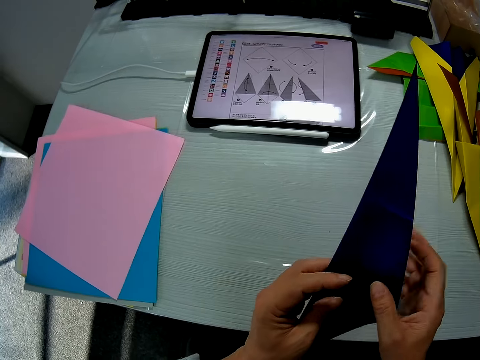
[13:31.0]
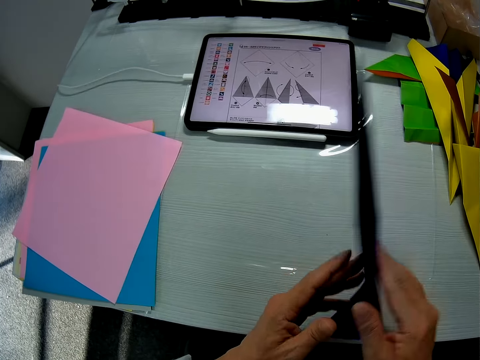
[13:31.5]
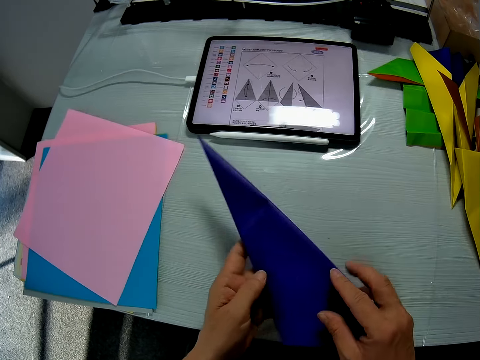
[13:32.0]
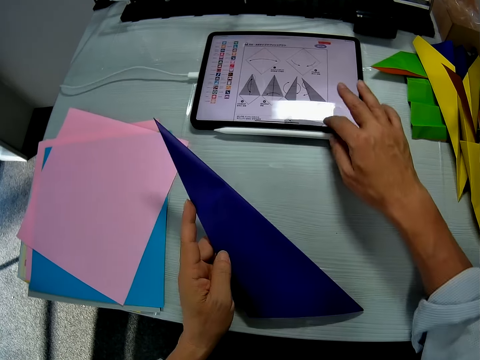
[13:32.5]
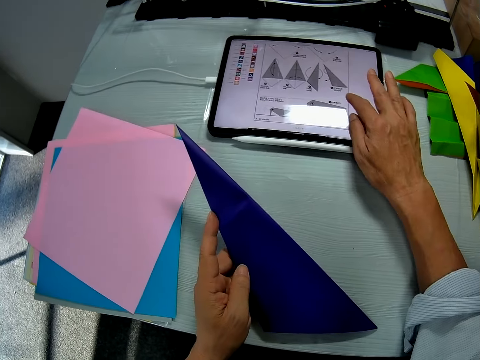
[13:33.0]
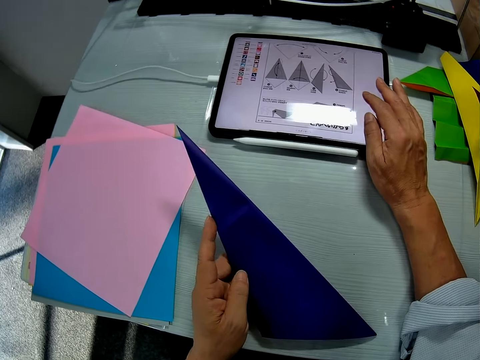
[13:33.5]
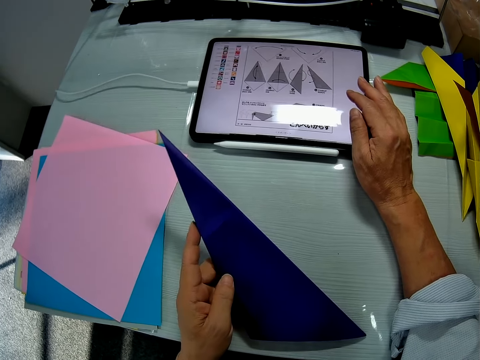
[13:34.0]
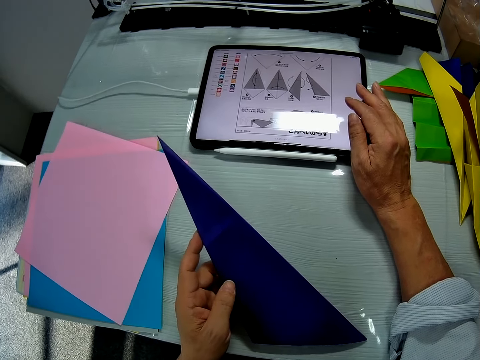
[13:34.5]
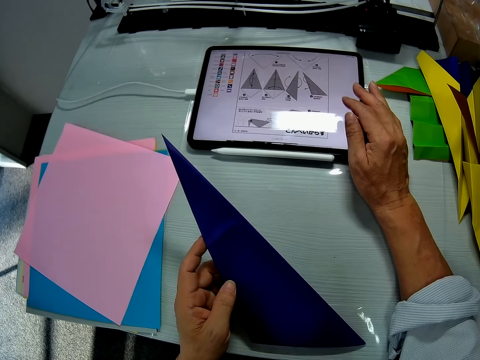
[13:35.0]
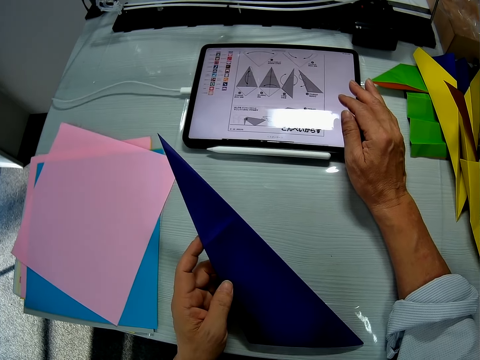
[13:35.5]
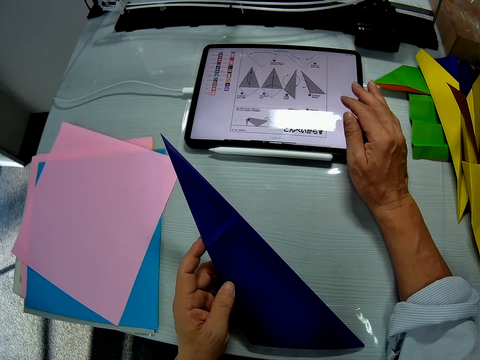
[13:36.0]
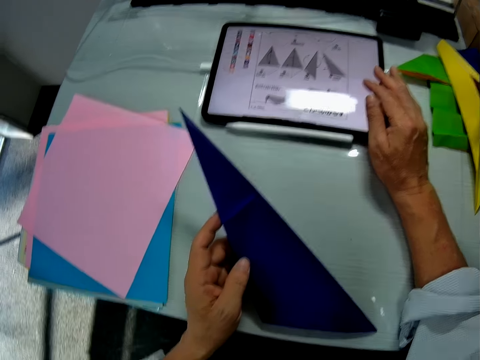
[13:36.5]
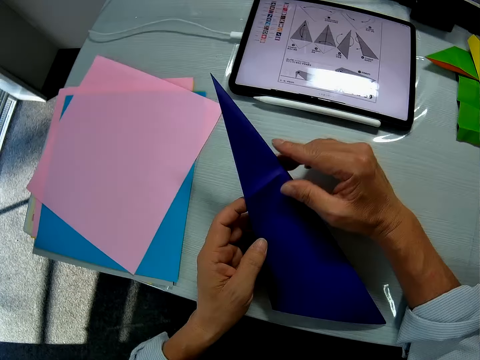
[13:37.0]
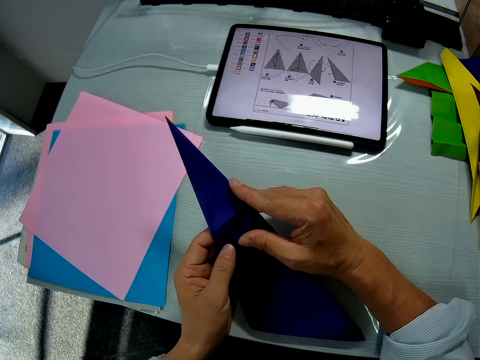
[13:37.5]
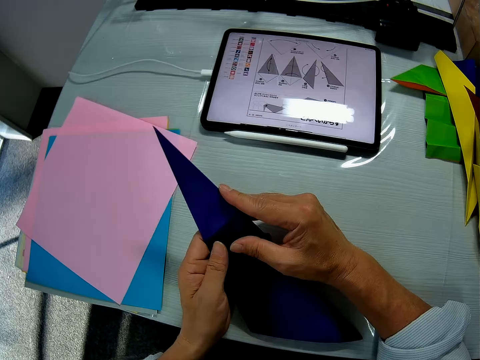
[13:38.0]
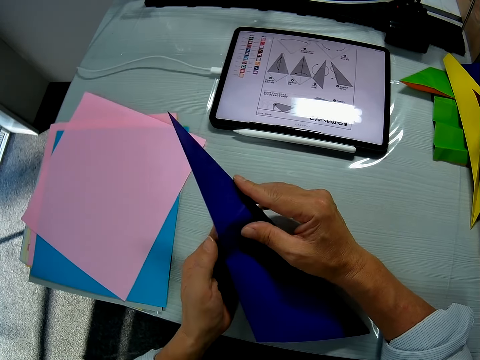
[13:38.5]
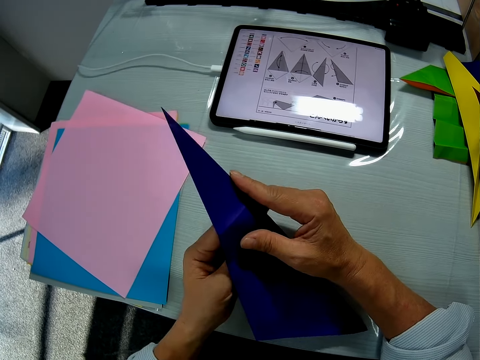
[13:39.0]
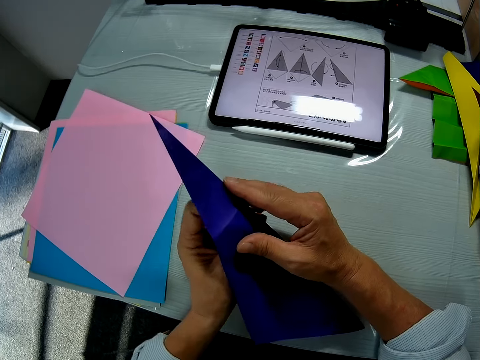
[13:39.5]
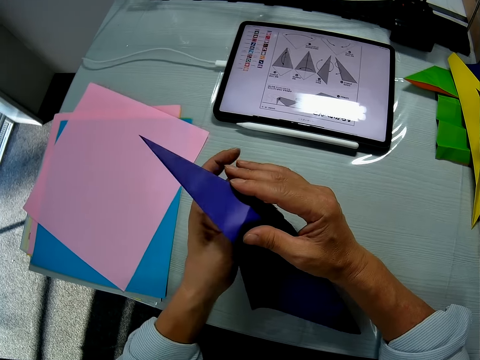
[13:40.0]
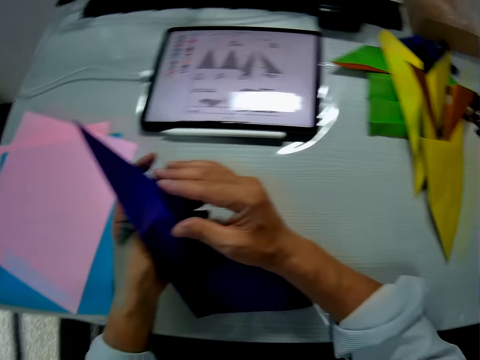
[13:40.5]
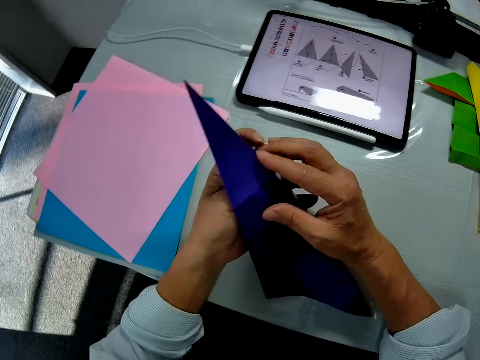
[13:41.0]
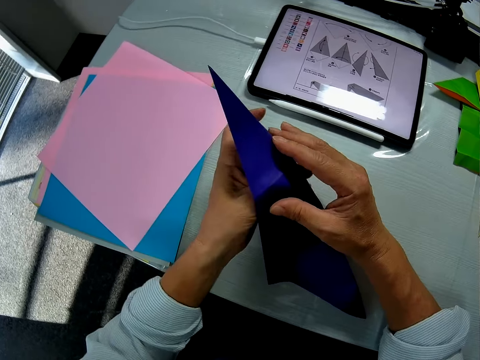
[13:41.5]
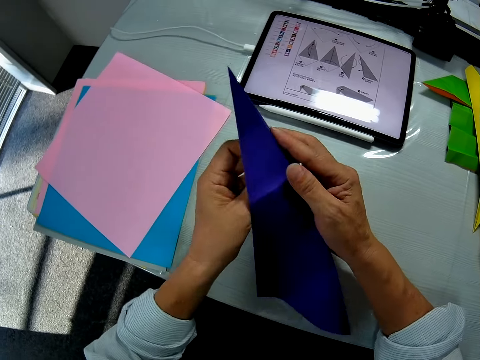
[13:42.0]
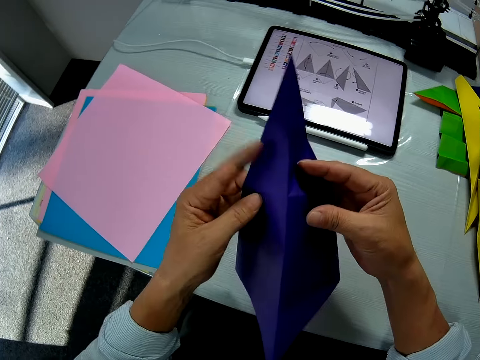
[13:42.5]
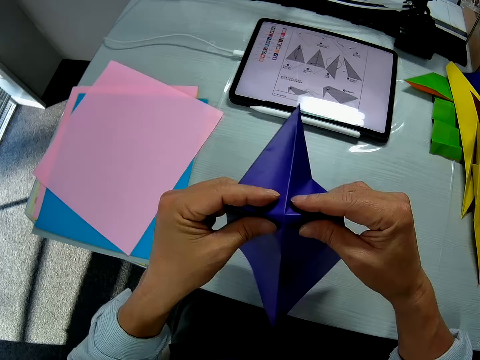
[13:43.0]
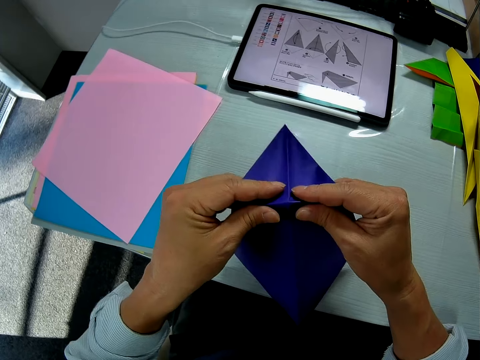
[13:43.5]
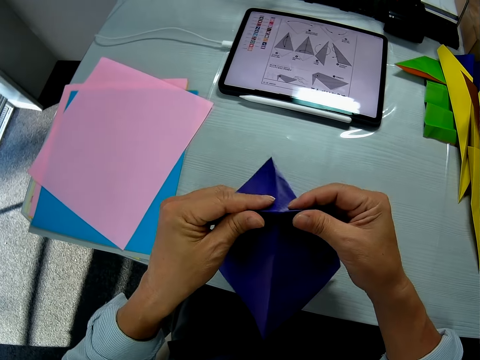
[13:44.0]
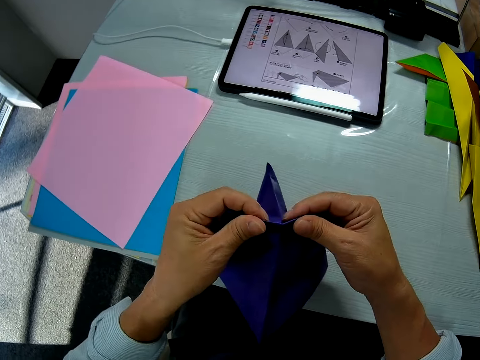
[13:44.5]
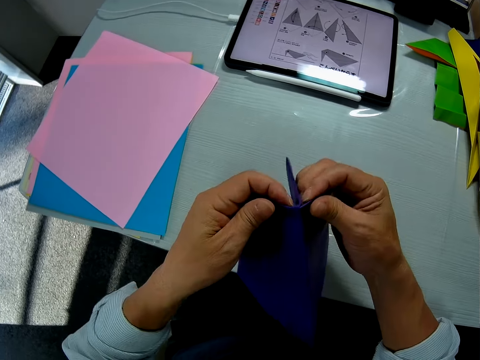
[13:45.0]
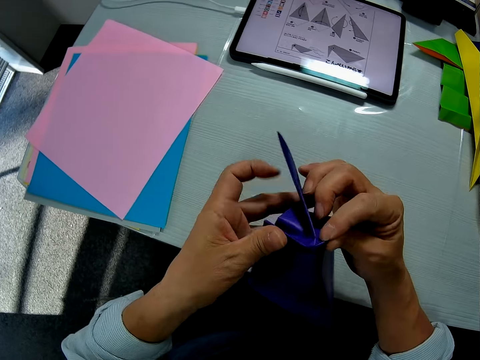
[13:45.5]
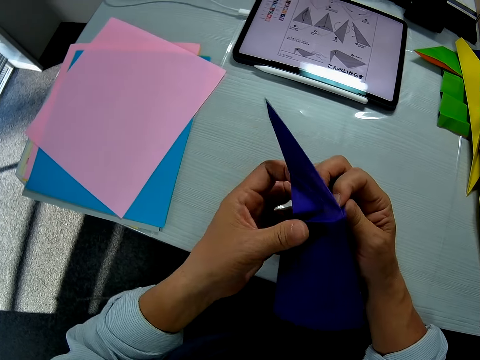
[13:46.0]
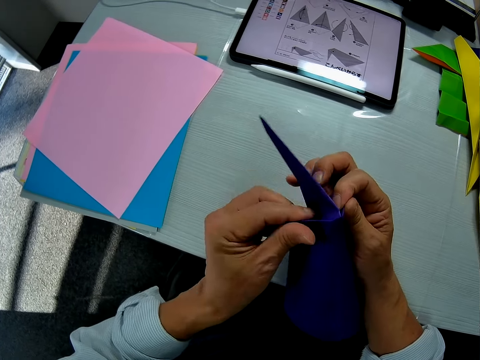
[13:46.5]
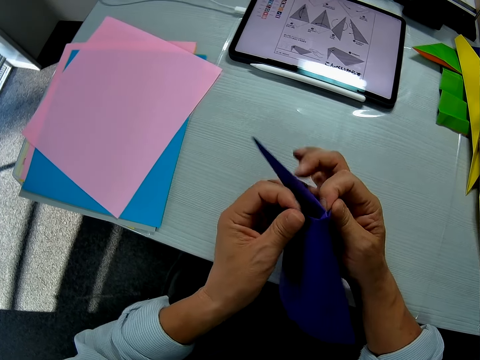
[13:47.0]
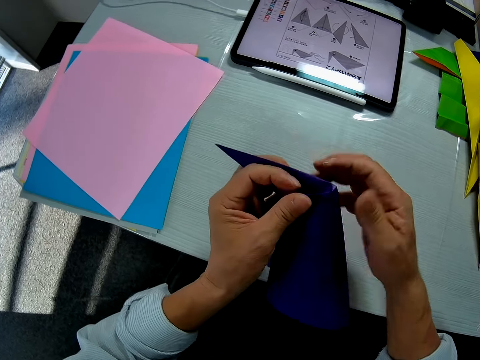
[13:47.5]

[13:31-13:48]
The camera wearer operates the tab on the table with his right hand. He scrolls the tab and steers the tab. He holds the manila paper. He folds the craft paper.

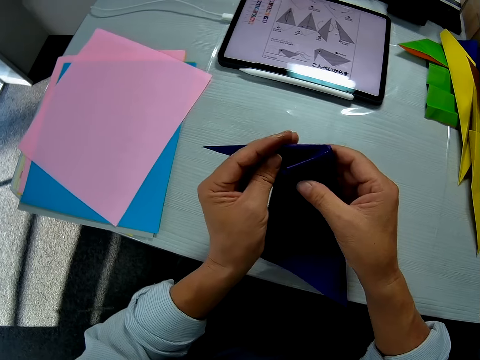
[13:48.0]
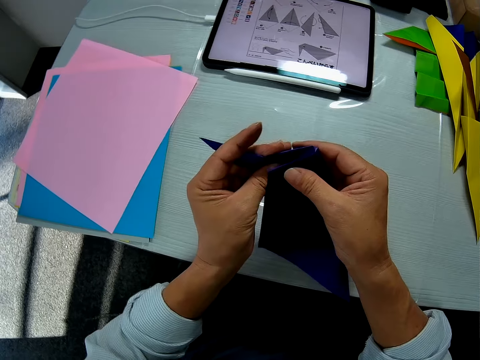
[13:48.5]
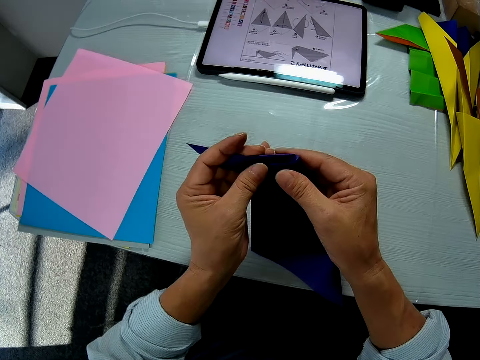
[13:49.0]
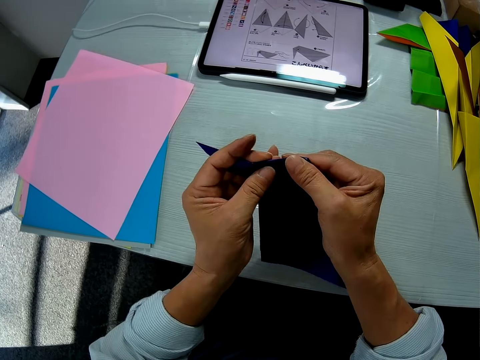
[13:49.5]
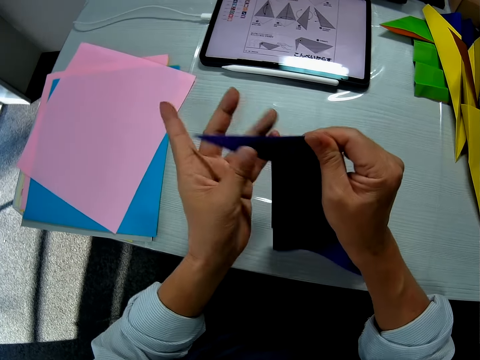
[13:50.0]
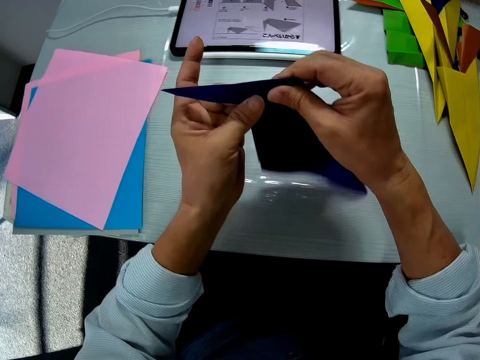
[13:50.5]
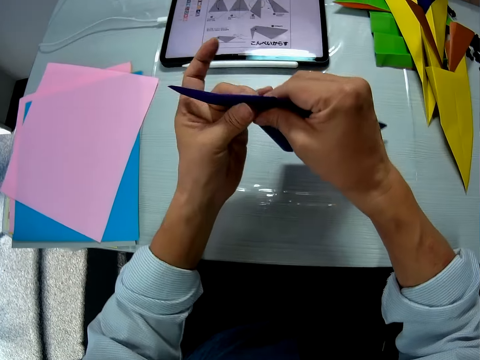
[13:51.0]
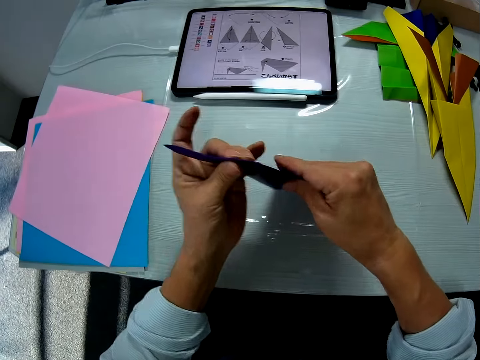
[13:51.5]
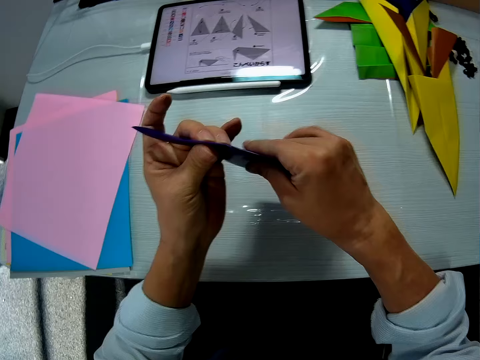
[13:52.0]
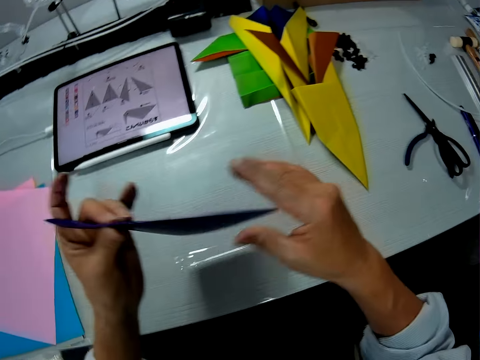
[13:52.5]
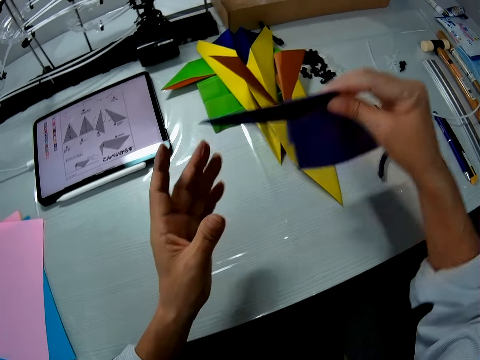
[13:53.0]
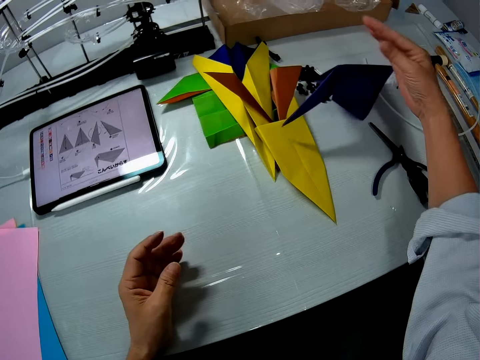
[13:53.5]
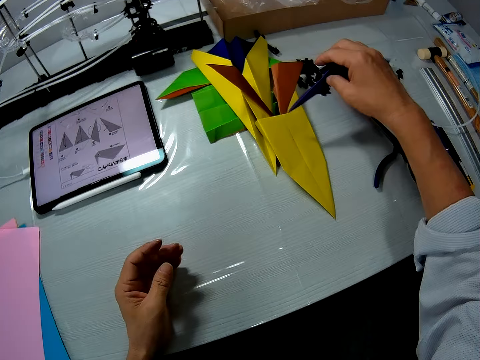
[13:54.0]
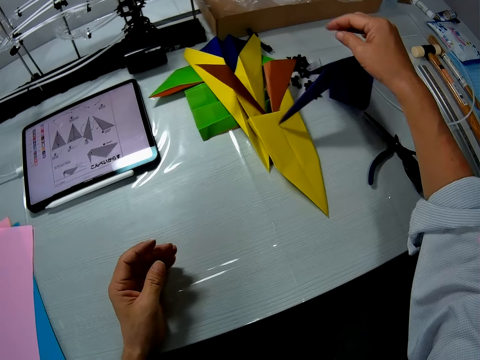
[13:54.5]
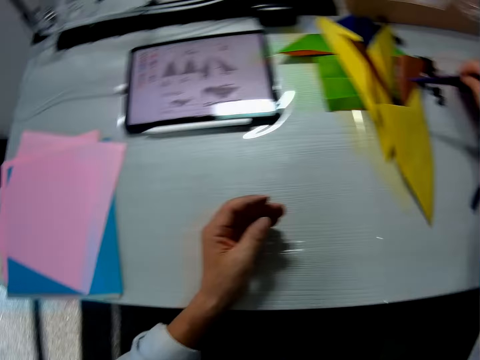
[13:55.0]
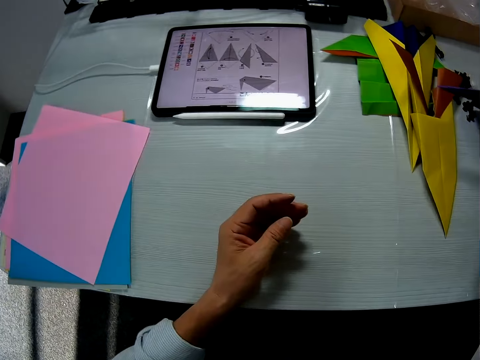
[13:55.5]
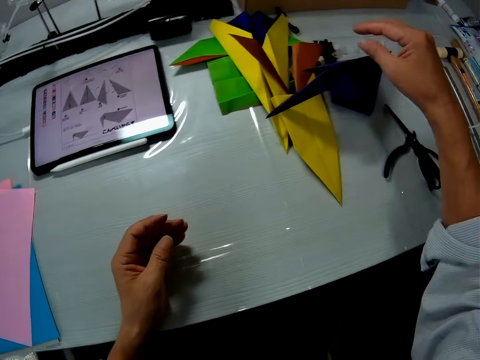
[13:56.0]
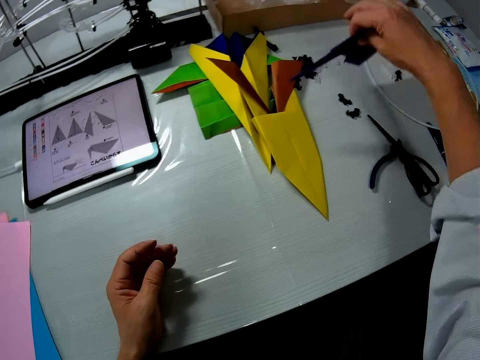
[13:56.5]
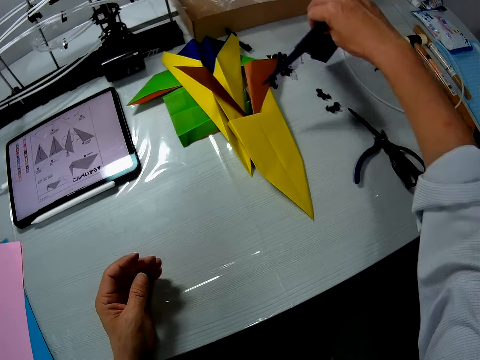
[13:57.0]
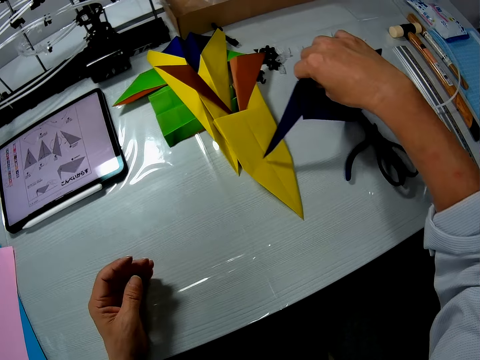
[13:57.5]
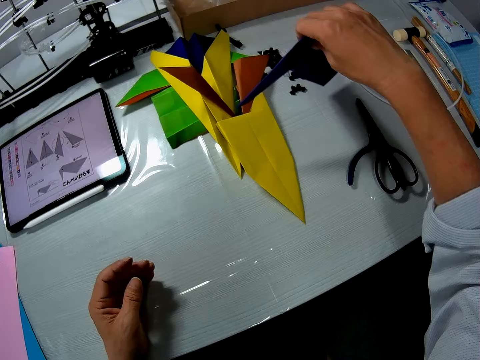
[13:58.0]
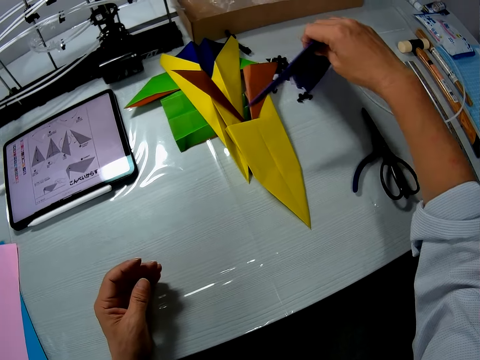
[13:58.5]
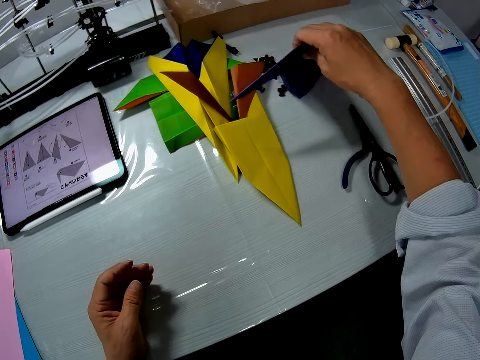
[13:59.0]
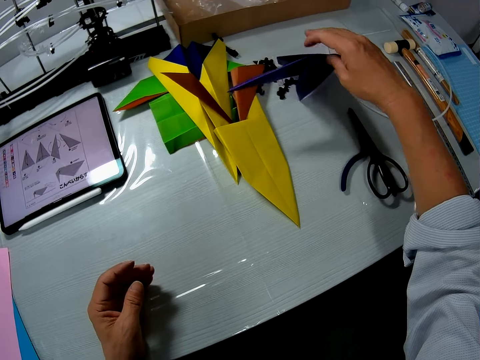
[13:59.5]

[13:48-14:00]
The camera wearer drops the paper craft on the table with his right hand. He adjusts the paper craft with his right hand. He holds the paper on the table. He sweeps something with the paper.
